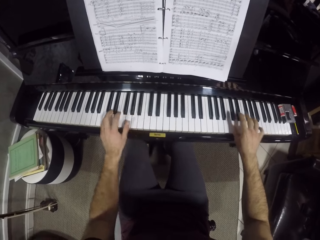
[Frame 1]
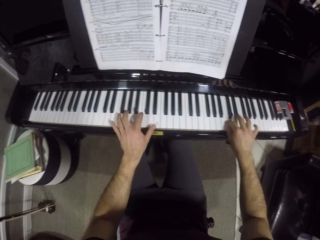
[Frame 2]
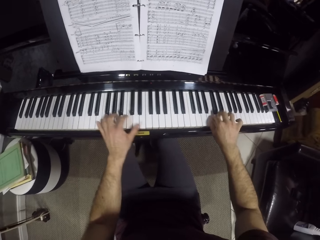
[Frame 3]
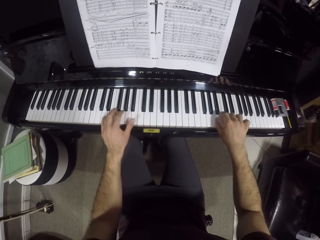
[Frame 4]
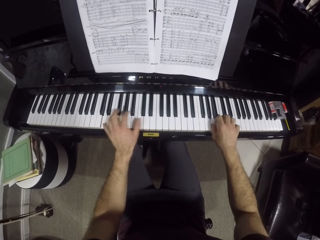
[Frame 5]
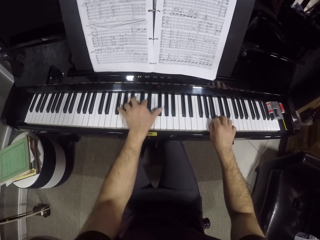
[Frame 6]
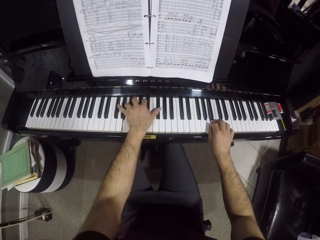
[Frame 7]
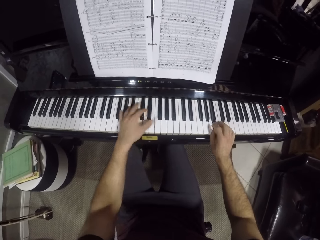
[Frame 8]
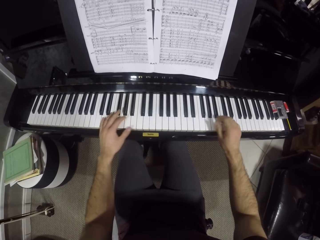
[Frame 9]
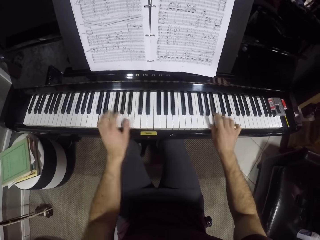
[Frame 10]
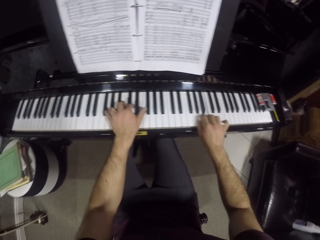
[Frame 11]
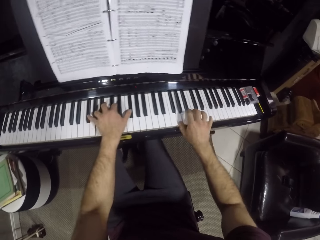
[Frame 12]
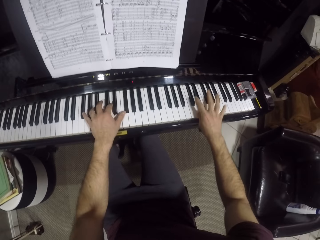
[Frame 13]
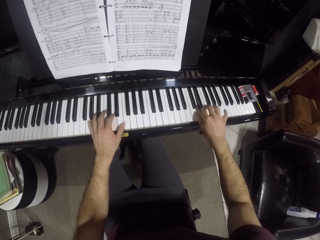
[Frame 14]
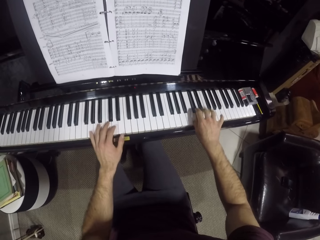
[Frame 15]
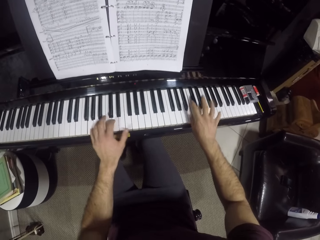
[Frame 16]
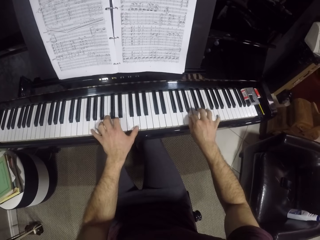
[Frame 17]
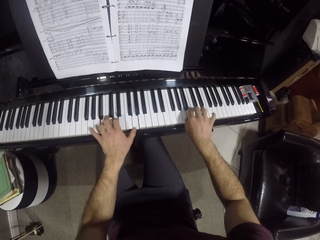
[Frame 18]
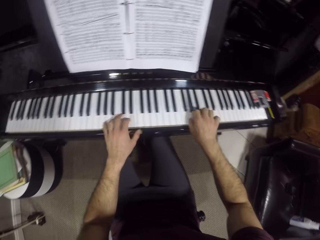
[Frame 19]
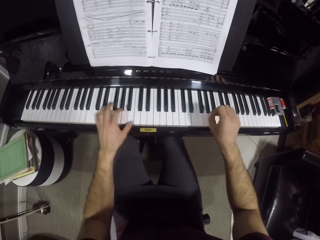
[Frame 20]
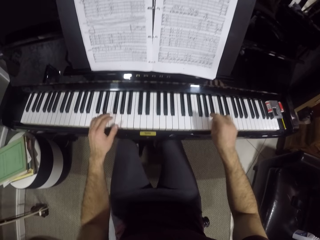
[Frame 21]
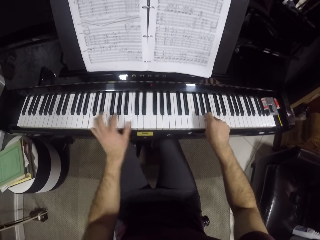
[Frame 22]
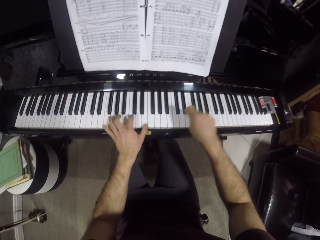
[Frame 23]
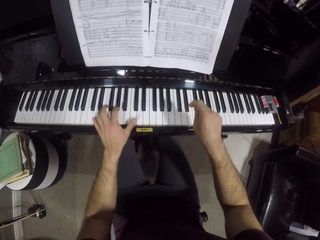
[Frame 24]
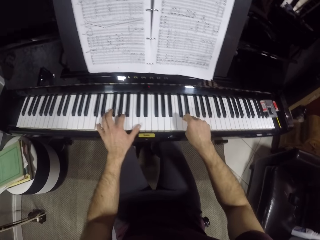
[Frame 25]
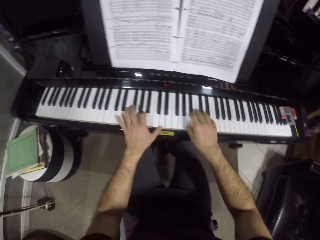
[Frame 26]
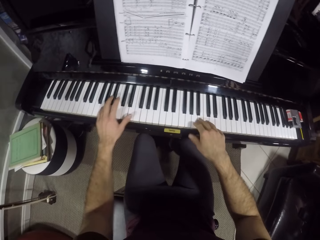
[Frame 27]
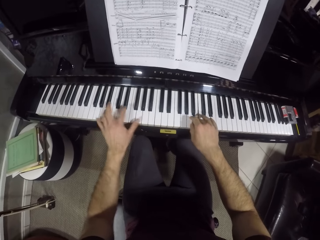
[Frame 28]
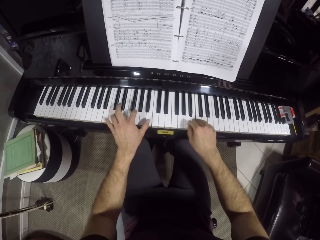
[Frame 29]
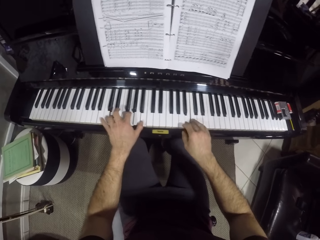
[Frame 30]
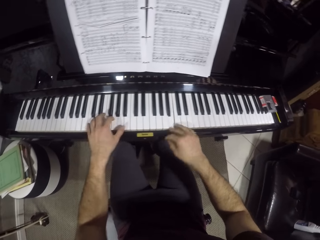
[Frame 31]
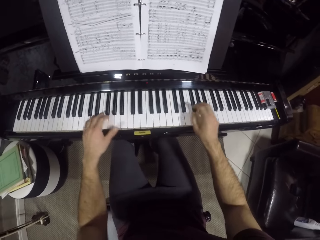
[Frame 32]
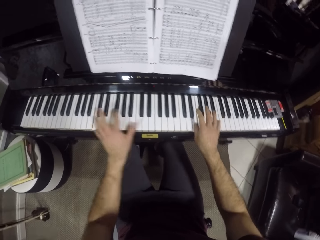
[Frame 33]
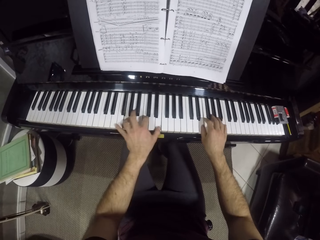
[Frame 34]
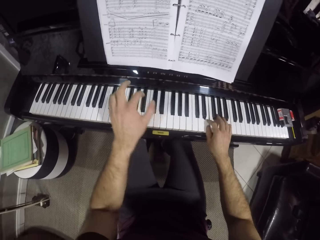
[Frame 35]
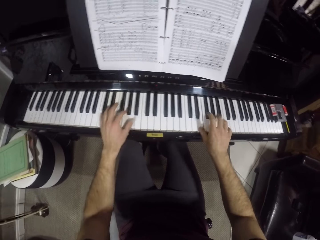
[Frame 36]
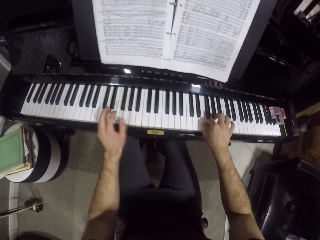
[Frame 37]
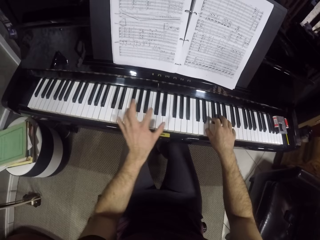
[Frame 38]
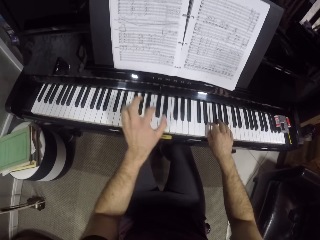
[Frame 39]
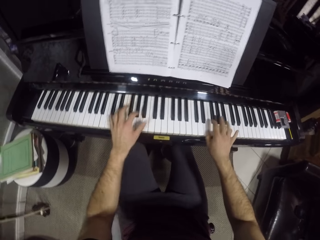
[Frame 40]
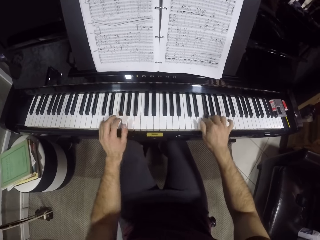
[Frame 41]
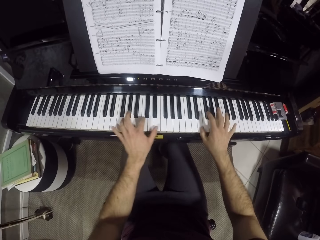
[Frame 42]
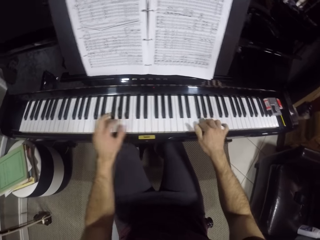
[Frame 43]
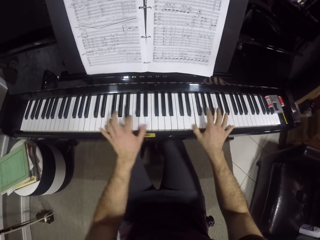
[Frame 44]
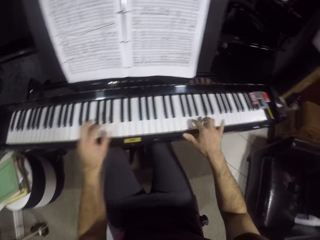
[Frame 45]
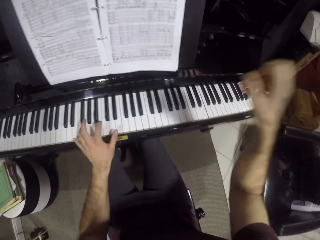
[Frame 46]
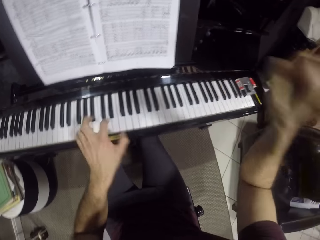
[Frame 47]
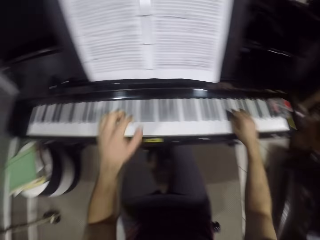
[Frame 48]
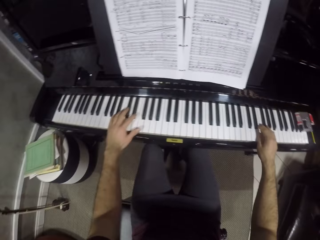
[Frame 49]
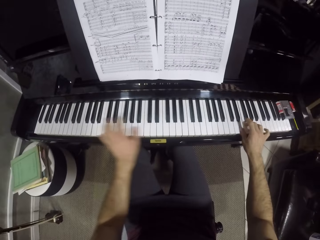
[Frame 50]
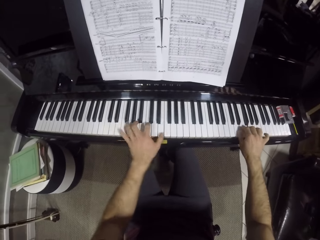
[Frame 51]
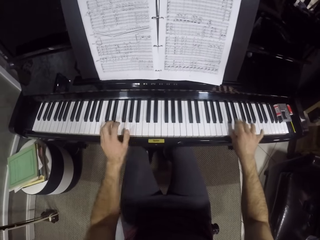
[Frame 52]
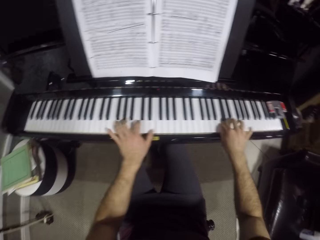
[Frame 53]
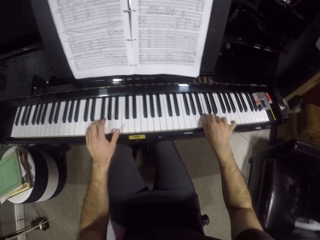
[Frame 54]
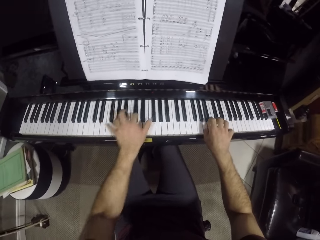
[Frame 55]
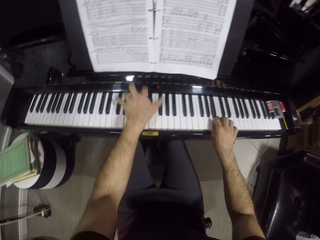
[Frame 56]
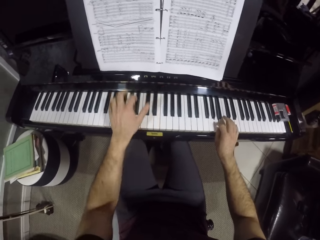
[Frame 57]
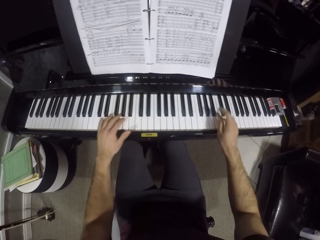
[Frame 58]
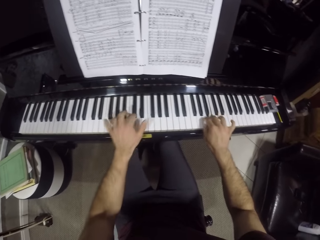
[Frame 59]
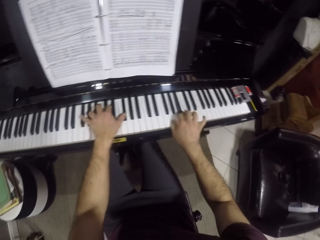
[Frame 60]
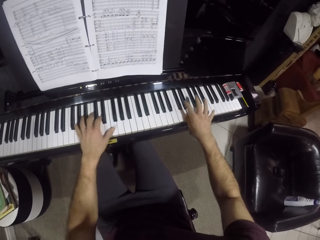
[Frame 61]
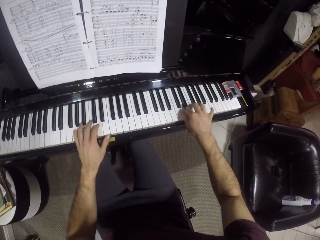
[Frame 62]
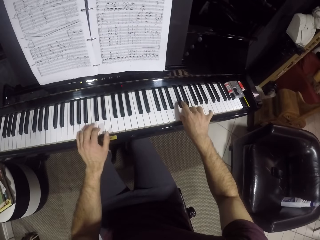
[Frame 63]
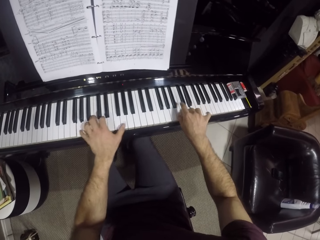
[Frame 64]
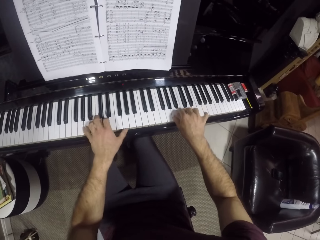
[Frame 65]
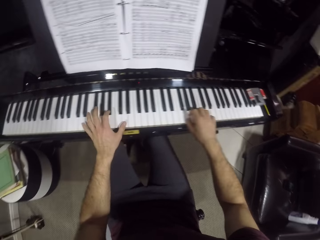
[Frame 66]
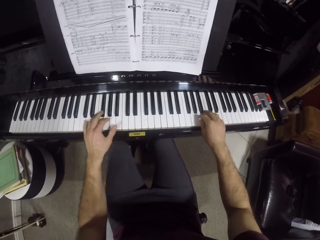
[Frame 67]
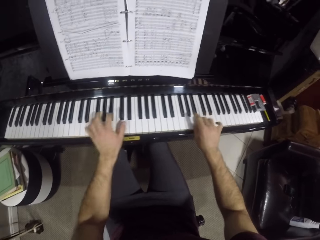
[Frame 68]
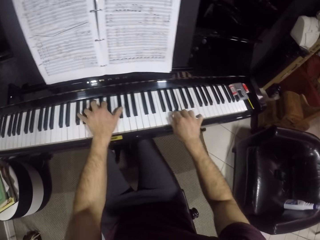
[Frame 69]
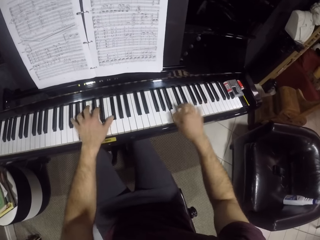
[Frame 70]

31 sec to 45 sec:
The camera wearer plays the piano.

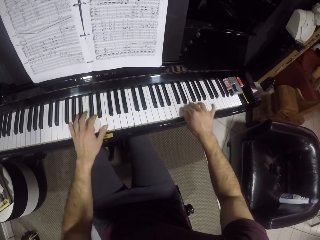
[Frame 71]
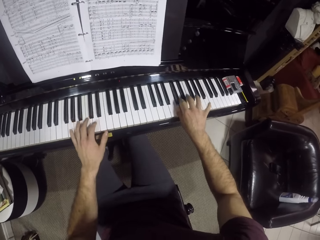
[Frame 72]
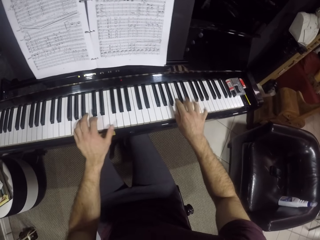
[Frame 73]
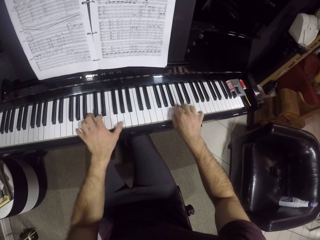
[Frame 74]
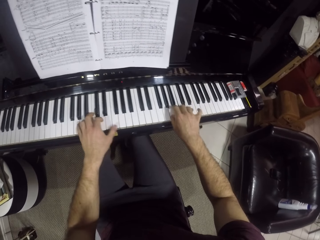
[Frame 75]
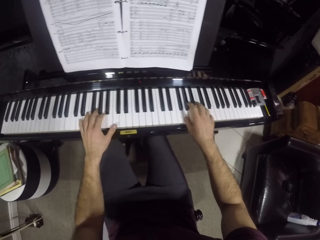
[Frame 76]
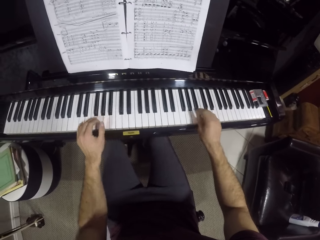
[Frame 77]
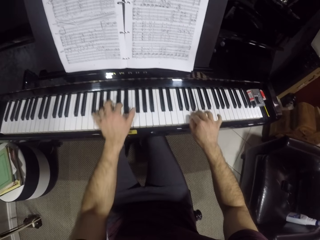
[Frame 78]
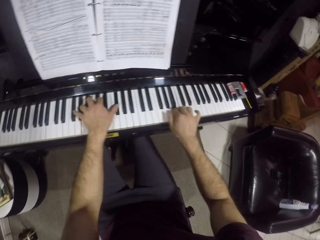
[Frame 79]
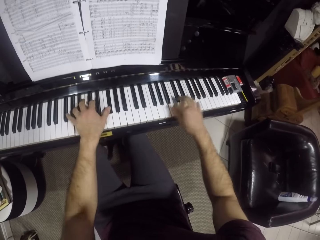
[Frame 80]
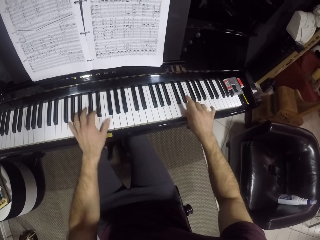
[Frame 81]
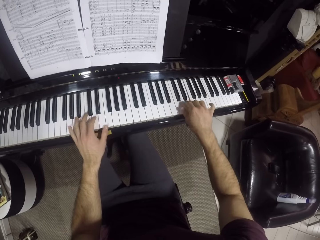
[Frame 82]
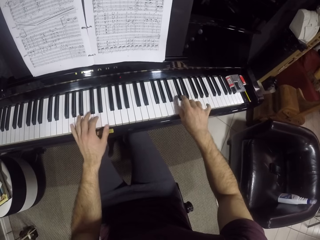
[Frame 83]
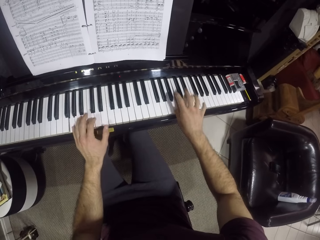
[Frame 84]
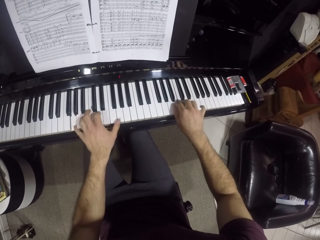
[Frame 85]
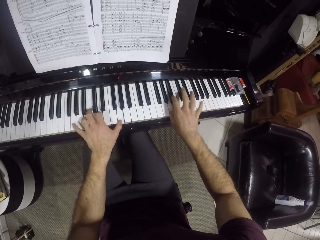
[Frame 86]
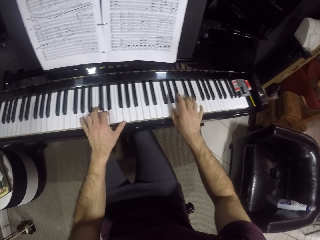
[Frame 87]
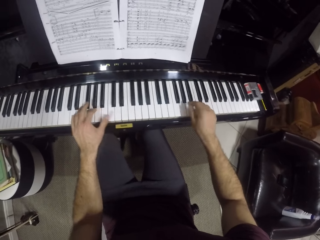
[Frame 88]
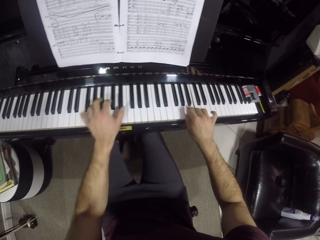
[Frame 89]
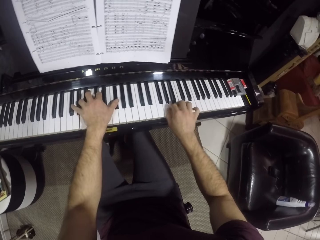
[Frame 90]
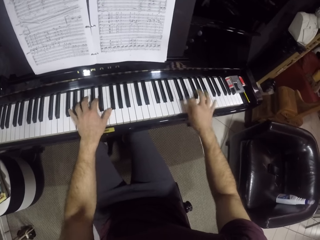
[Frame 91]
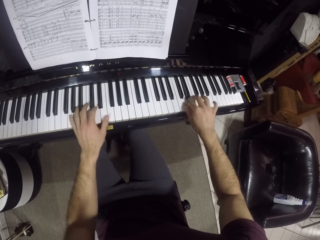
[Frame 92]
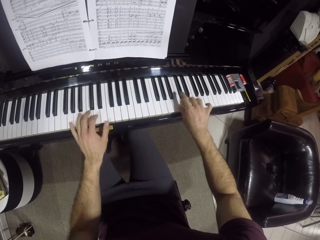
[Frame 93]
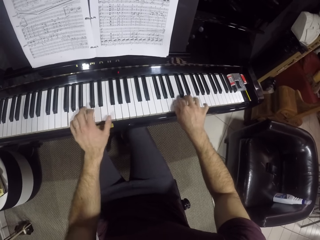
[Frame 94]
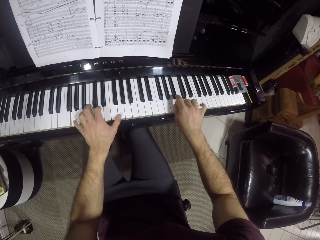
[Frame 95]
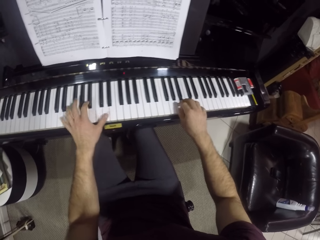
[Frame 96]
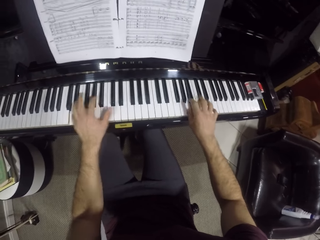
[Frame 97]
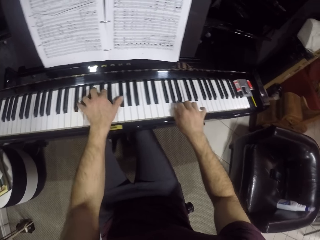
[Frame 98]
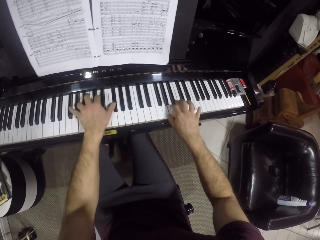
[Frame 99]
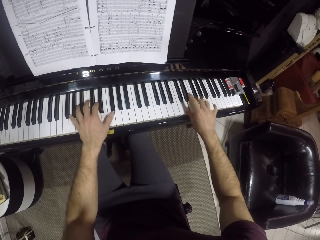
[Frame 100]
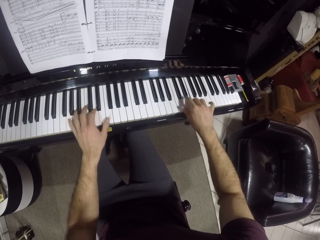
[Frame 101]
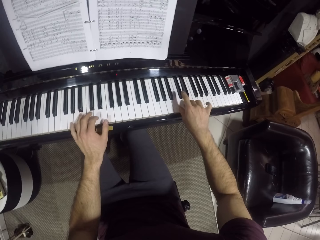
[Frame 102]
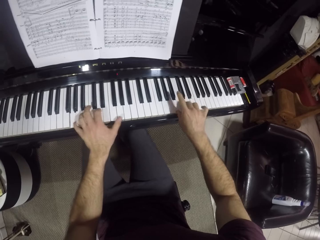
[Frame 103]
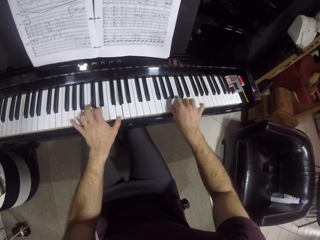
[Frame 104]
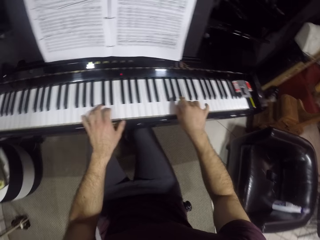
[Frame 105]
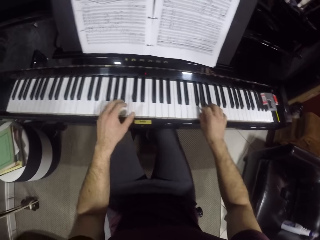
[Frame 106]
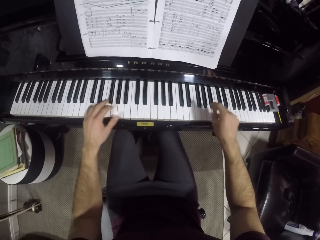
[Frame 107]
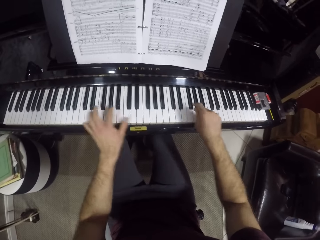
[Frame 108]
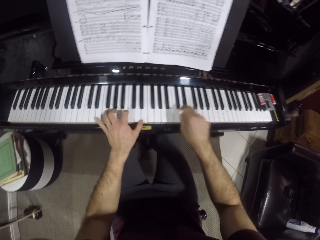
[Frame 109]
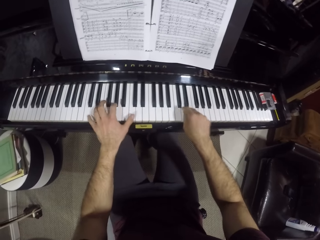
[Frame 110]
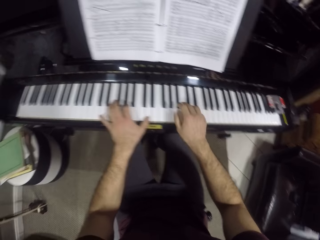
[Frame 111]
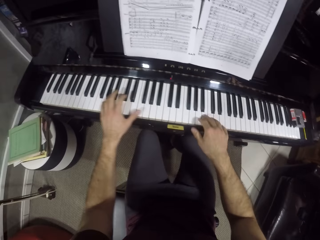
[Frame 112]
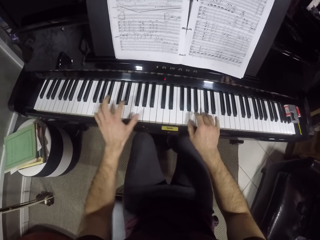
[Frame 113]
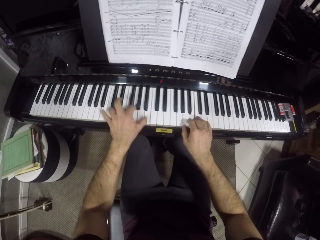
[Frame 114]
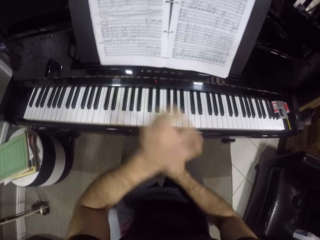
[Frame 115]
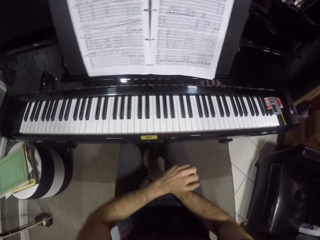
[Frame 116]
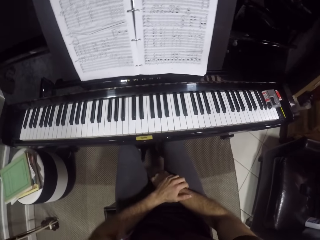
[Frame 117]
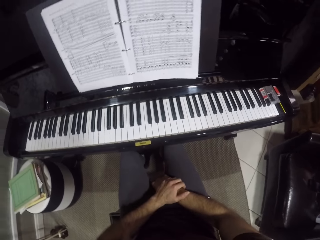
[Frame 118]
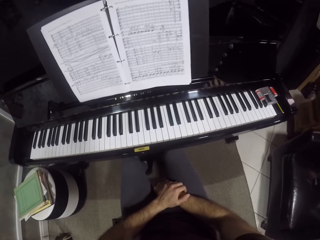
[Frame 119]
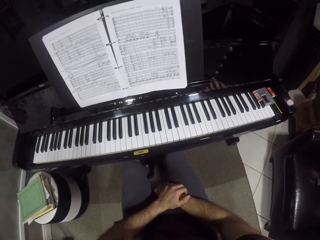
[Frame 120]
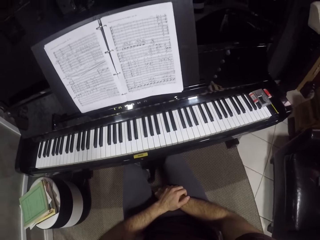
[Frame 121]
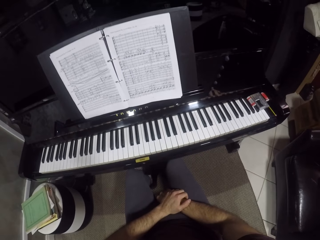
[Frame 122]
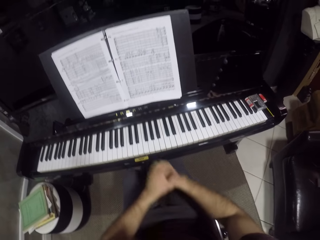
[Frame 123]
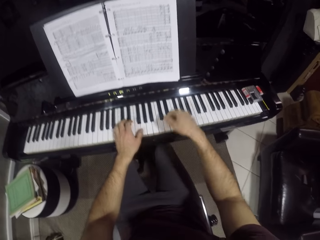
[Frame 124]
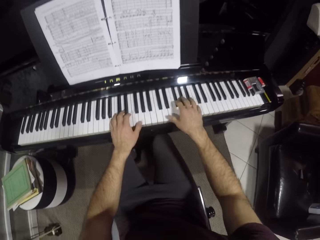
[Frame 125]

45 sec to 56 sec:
The camera wearer removes his hands from the piano keys. He folds his hands.
